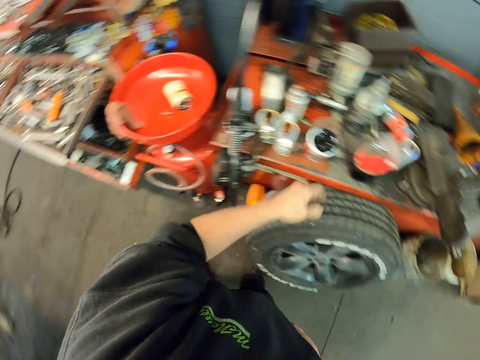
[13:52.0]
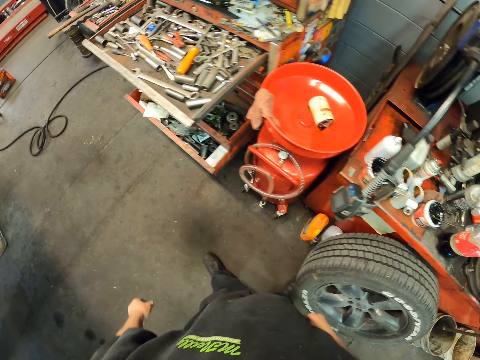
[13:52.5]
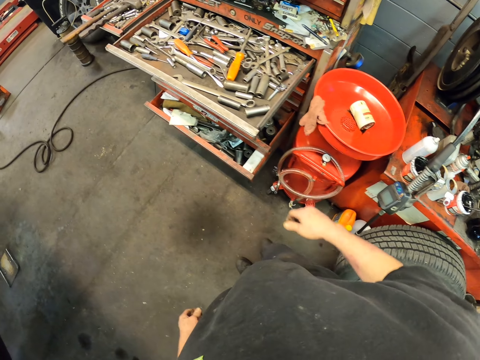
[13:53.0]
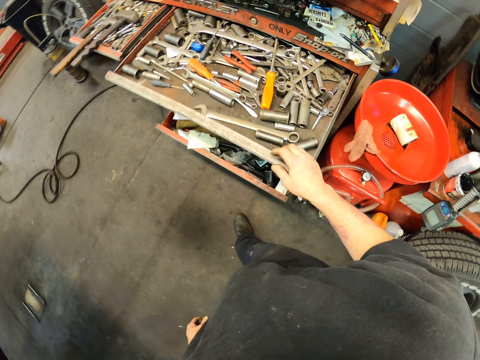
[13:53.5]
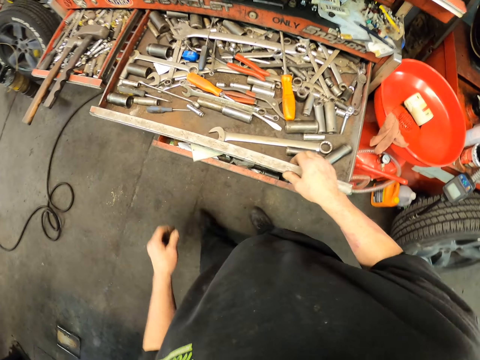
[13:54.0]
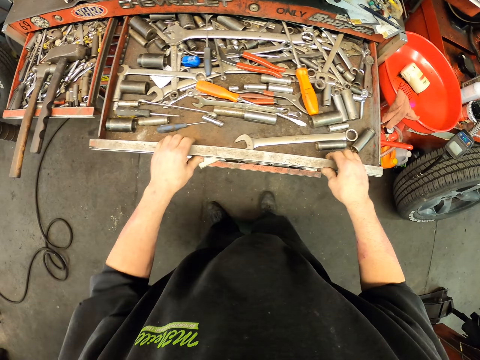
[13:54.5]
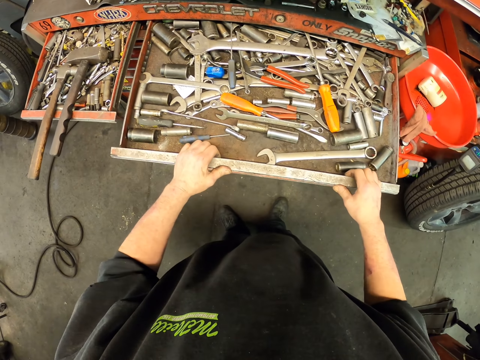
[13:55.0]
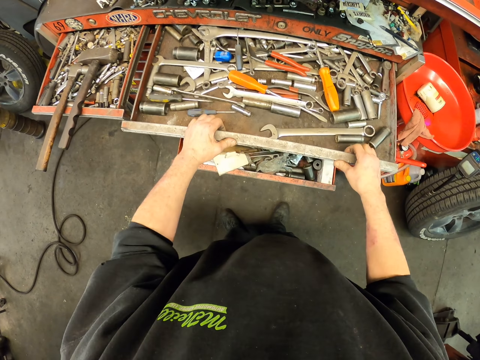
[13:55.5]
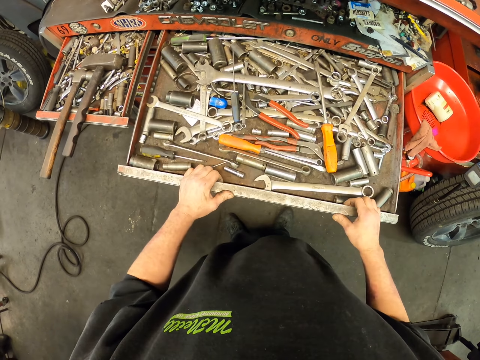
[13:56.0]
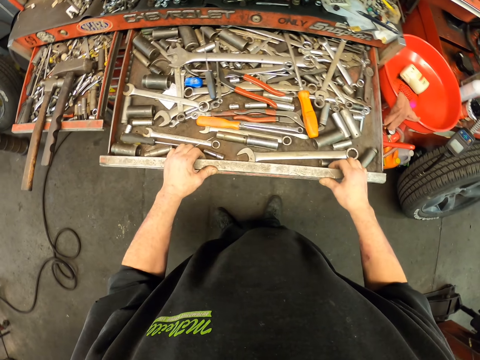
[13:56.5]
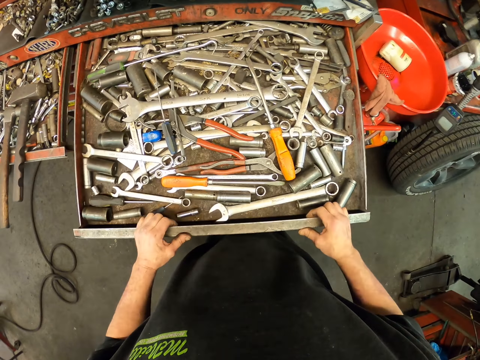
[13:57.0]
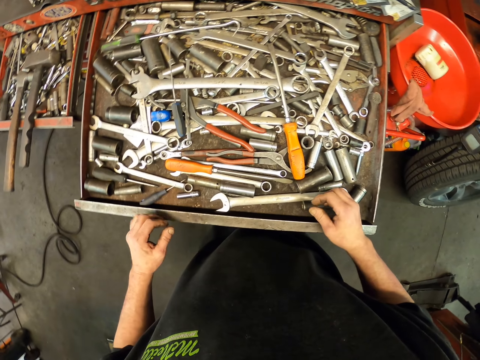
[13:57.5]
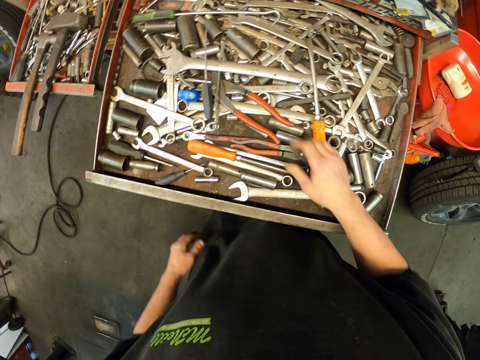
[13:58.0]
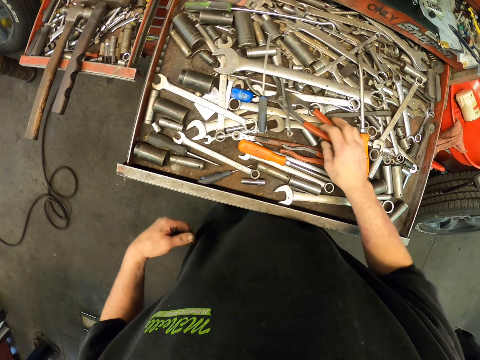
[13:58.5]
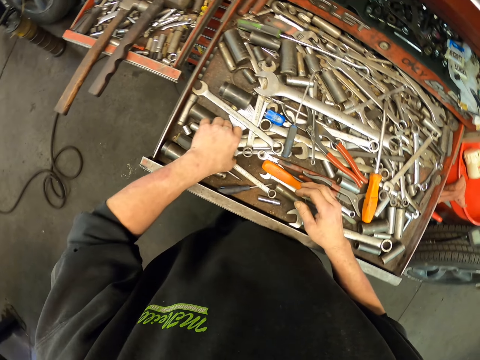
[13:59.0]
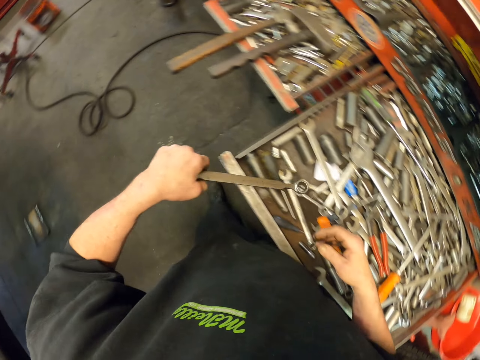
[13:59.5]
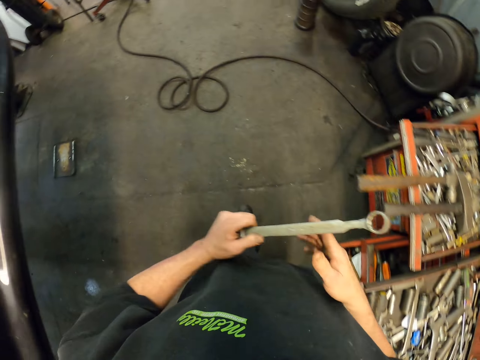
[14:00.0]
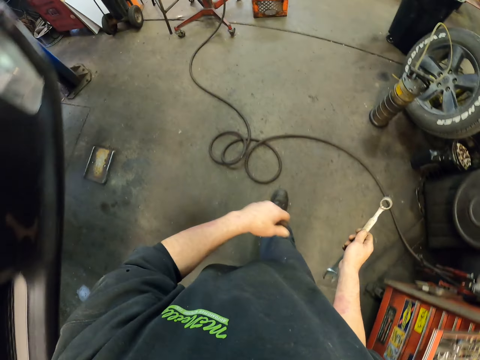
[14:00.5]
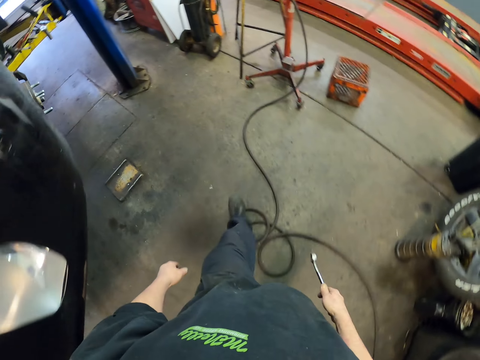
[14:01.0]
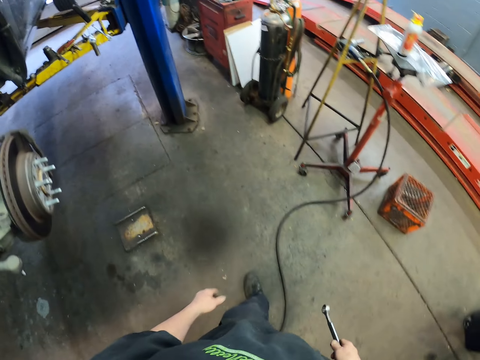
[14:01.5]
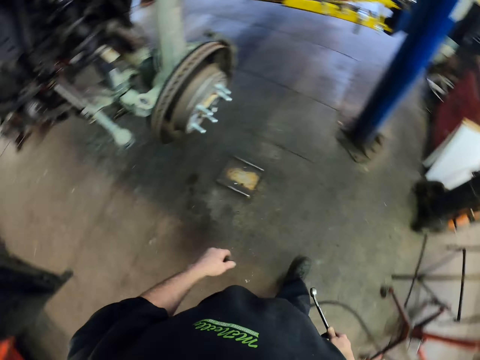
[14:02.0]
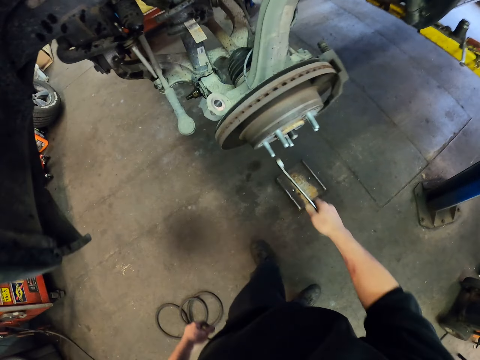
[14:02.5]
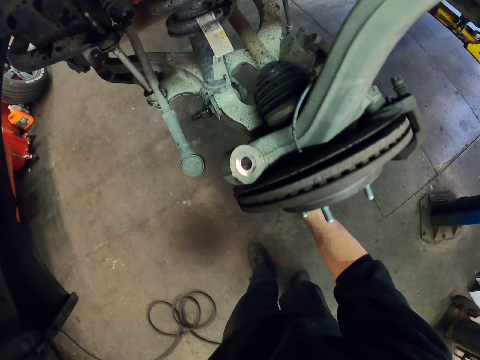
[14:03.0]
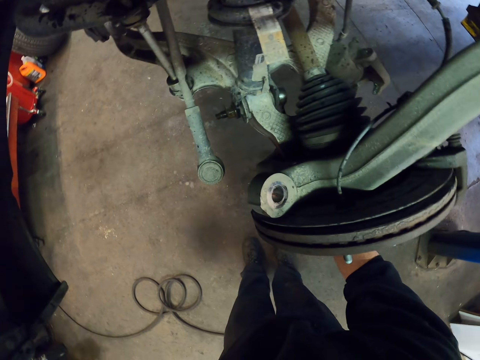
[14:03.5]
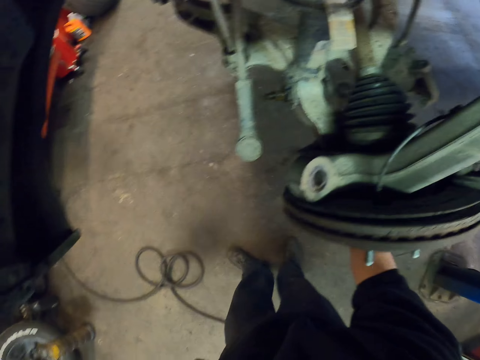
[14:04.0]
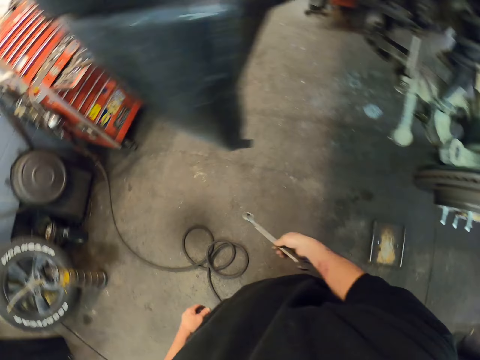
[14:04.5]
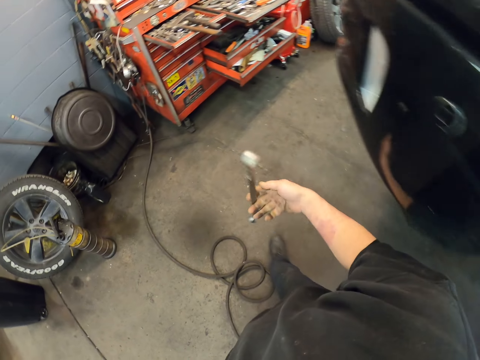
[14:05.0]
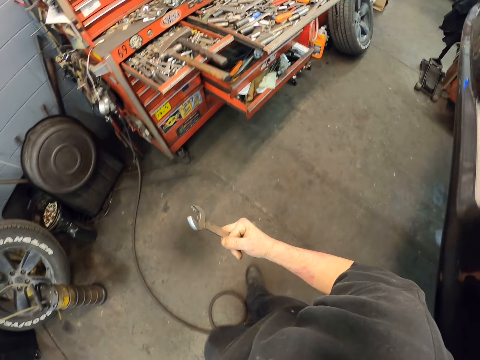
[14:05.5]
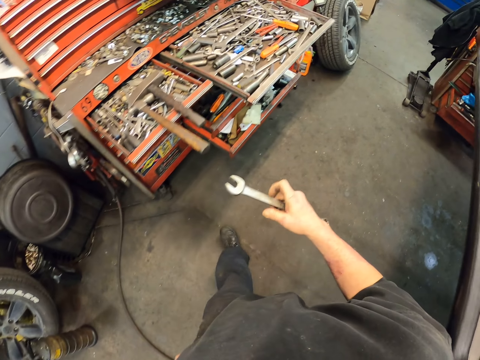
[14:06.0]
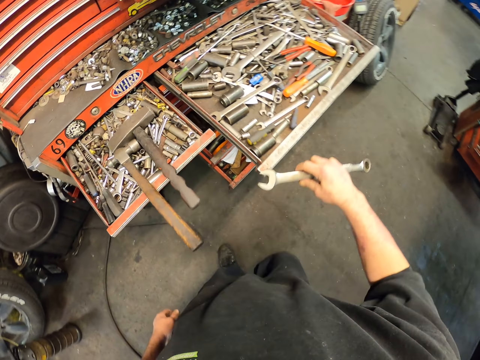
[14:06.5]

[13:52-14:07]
The camera wearer walks to the tool drawer. He pulls wide the drawer. He holds the drawer. He pushes the pliers in the drawer. He touches the tools in the drawer. He picks up the ring wrench in the drawer. He shifts the wrench to the right hand on his way to the car. He walks around the garage. He tightens the screw on the car with the wrench. He carries the wrench back to the drawer. He turns the wrench on his way.

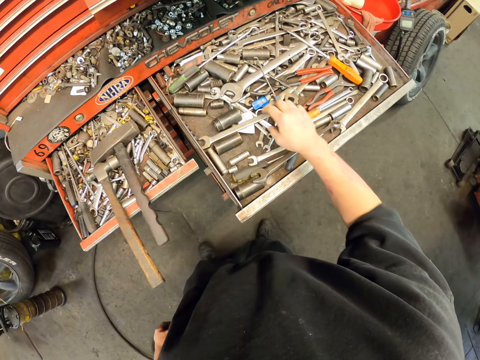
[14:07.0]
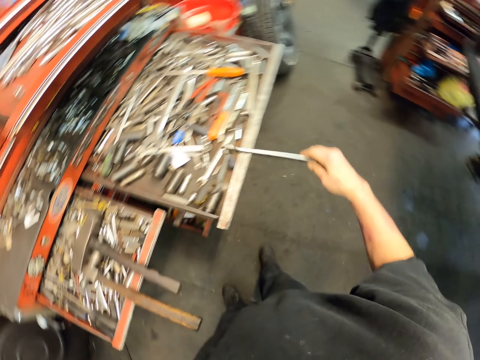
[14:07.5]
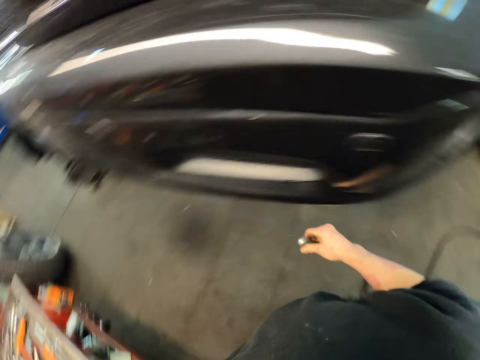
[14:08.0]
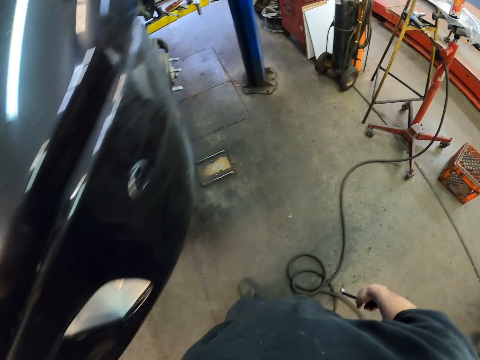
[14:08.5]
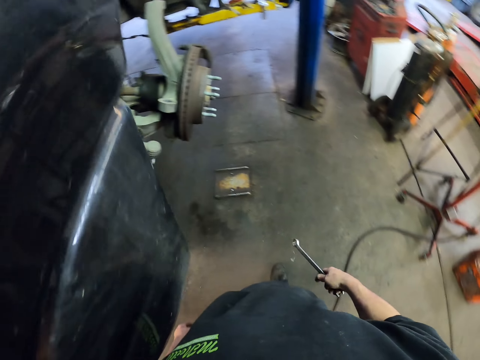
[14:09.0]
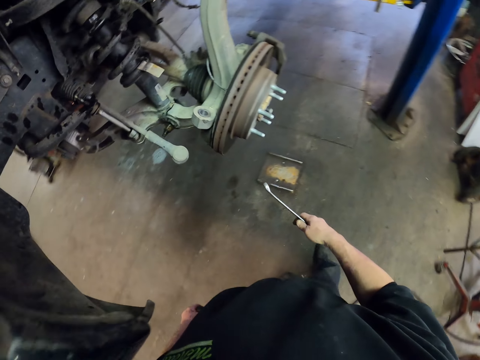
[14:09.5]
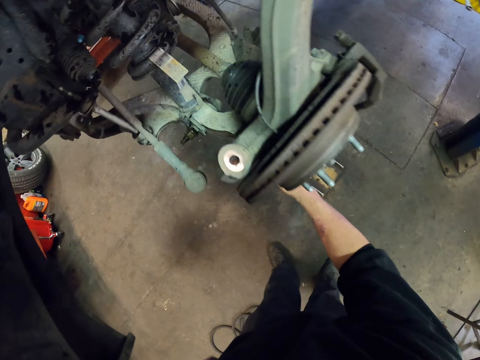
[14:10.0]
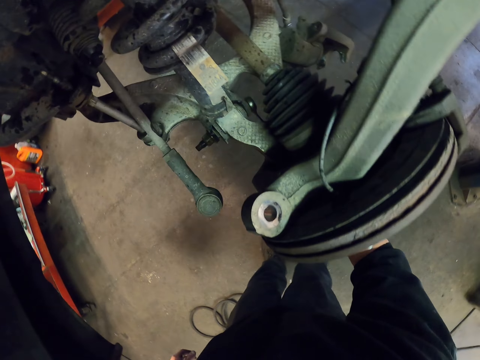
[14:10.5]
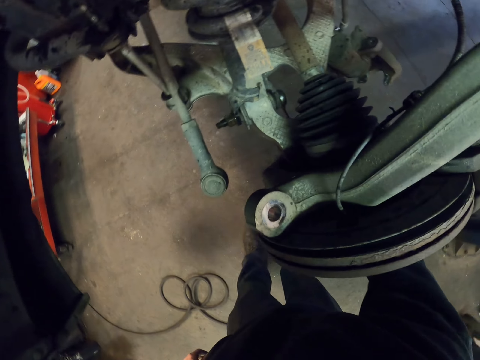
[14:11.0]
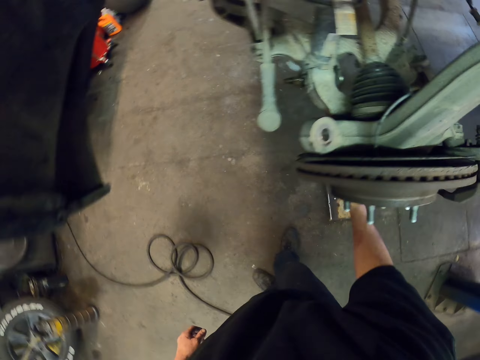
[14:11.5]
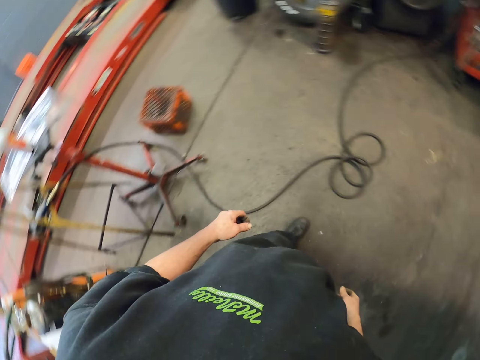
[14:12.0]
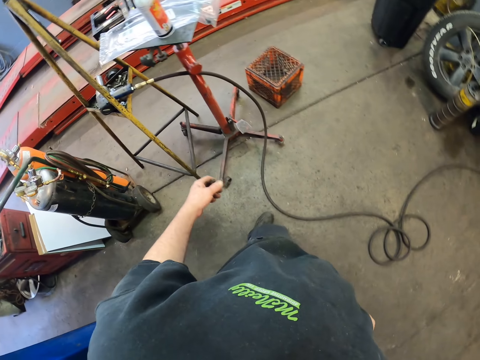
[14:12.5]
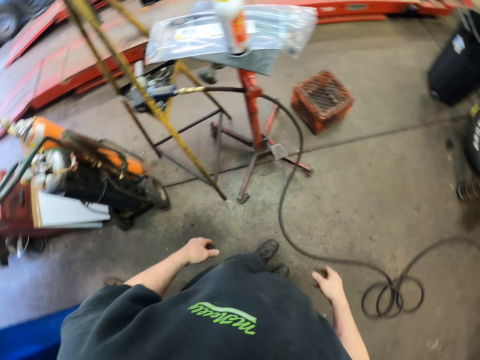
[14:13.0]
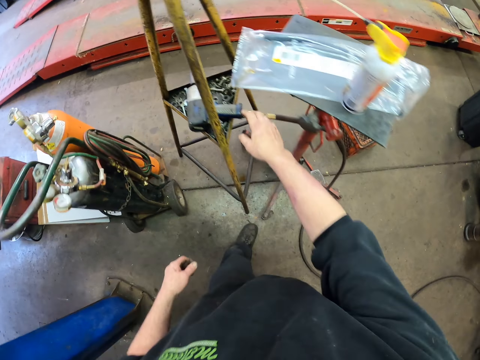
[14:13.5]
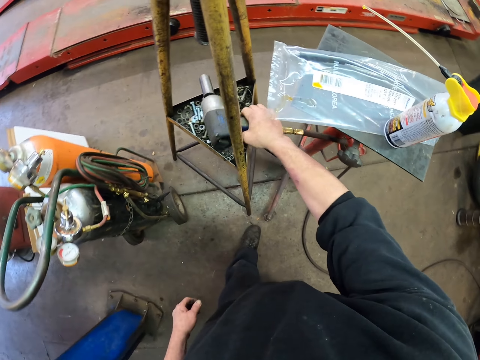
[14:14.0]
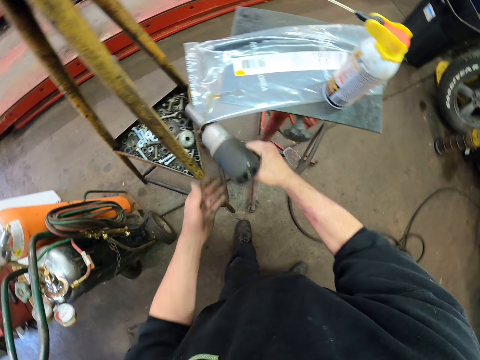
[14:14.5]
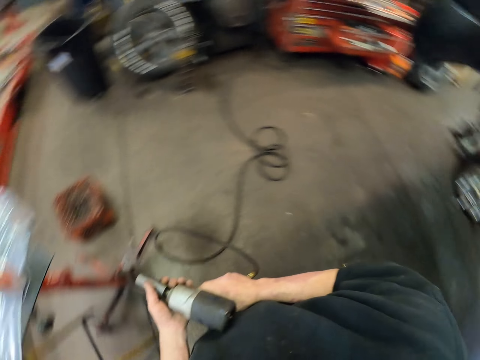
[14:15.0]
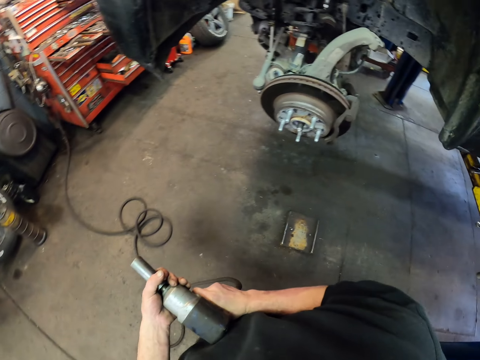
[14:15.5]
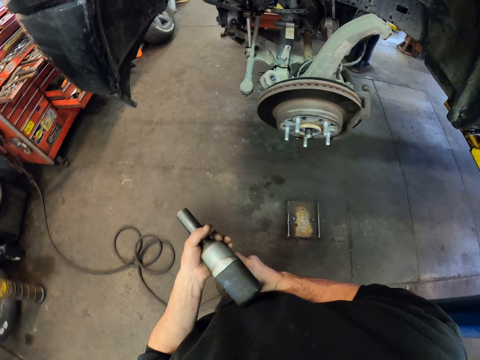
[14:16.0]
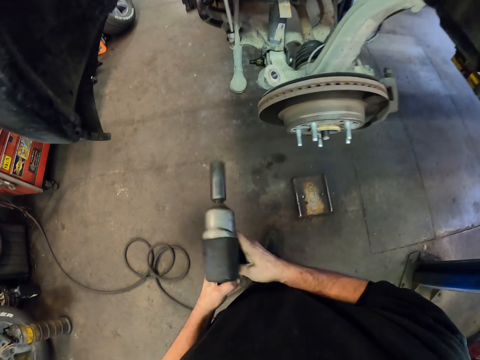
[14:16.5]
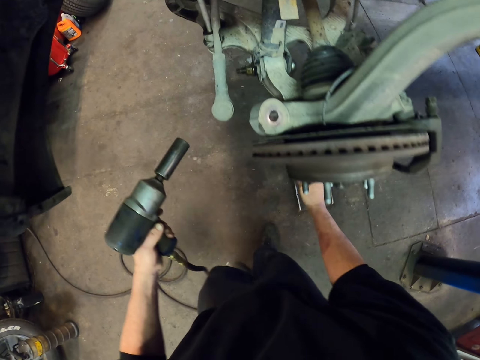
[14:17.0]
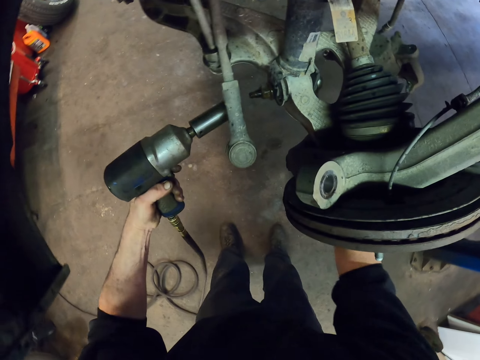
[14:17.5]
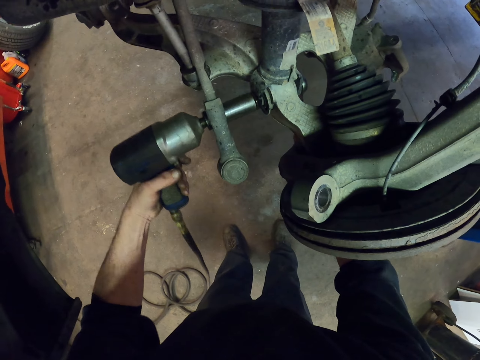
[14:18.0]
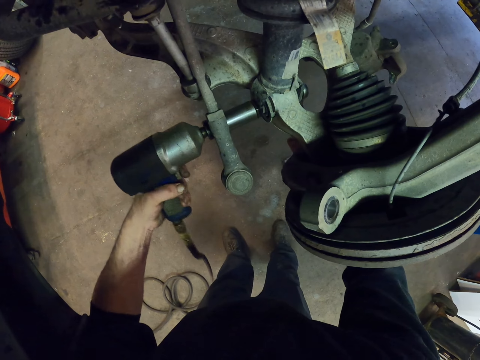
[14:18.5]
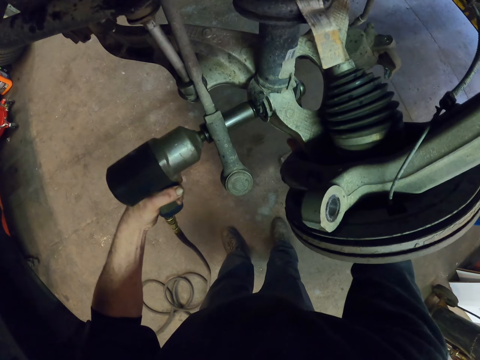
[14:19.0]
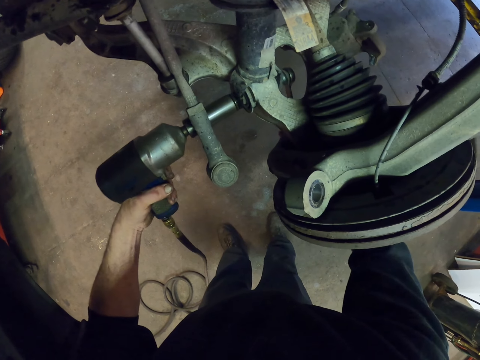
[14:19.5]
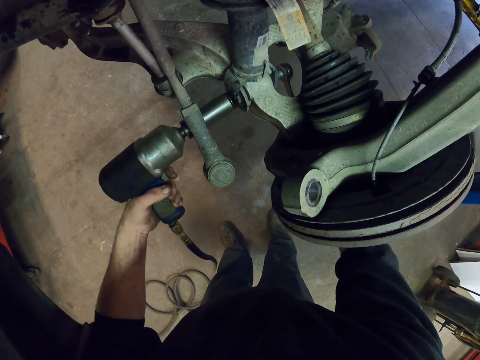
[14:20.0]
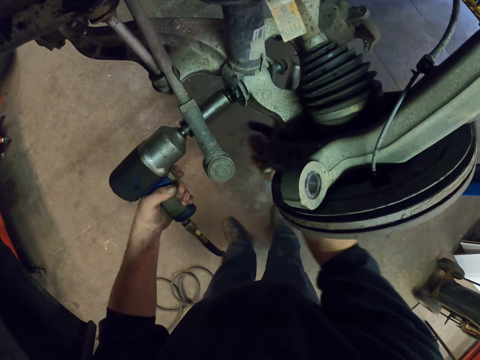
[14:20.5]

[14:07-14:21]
The camera wearer drops the wrench in the drawer. They take another wrench. They carry the wrench to the car. They hold the wrench. They tighten the screw on the car with the wrench. They turn to the stand. They walk around the garage. They pick up the drill from the stand. They turn back to the car. They open the screw on the car with both wrenches.
